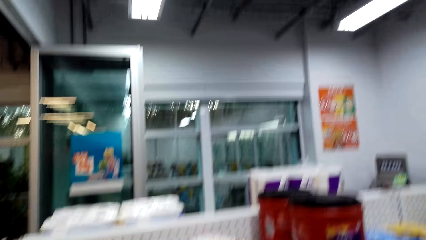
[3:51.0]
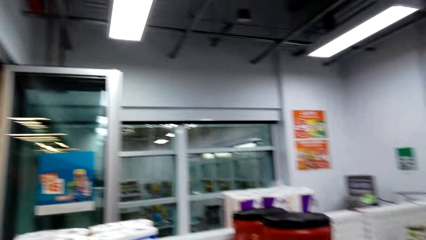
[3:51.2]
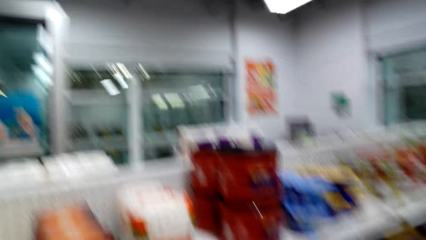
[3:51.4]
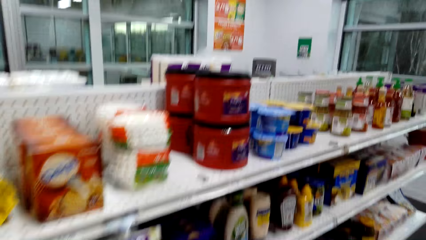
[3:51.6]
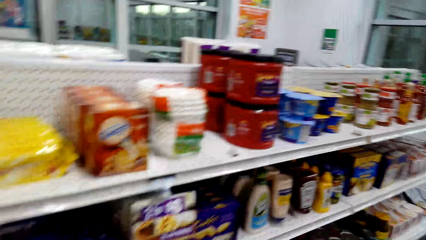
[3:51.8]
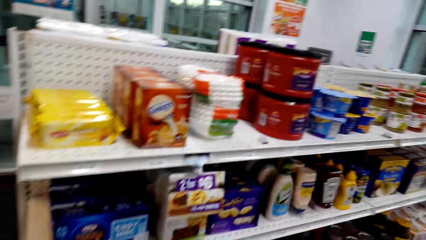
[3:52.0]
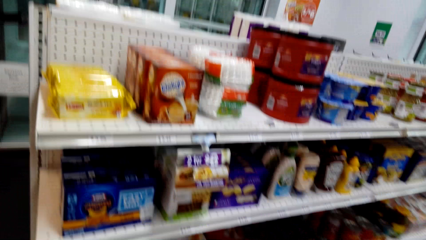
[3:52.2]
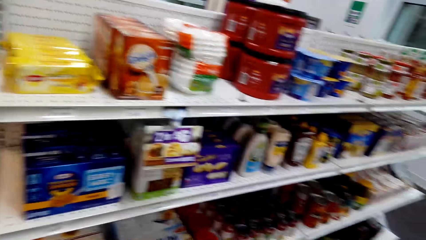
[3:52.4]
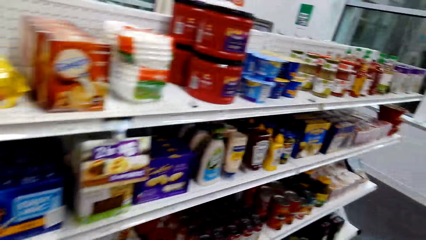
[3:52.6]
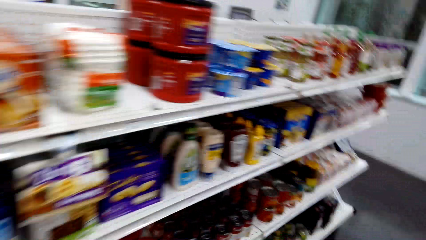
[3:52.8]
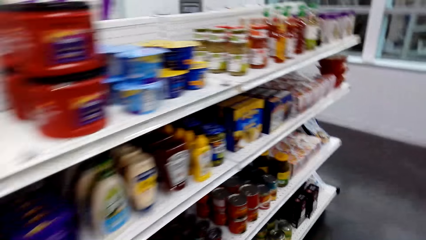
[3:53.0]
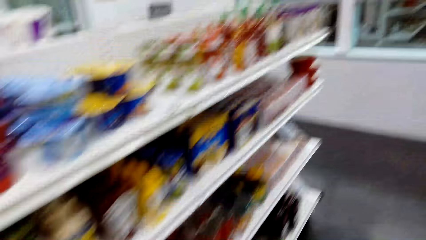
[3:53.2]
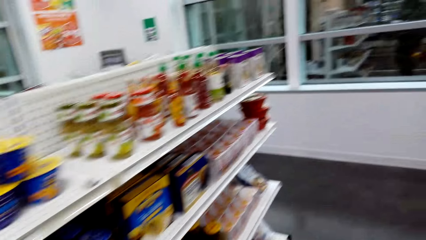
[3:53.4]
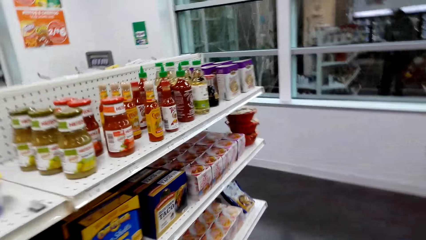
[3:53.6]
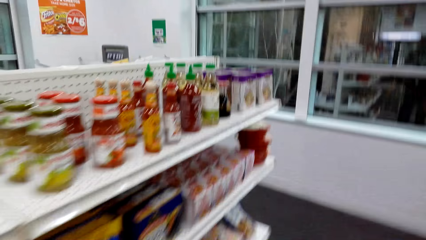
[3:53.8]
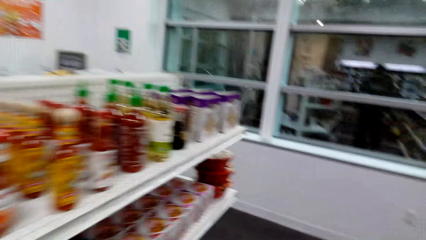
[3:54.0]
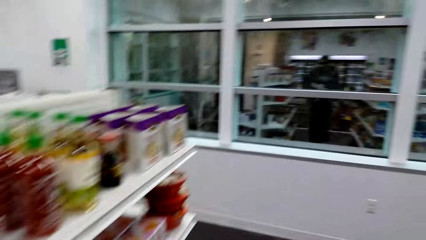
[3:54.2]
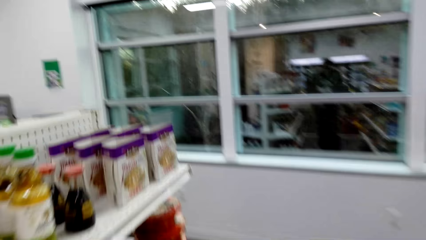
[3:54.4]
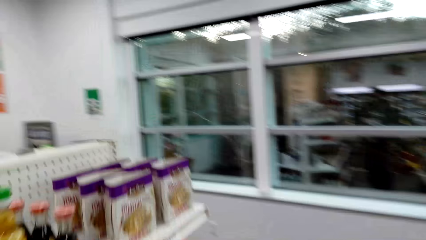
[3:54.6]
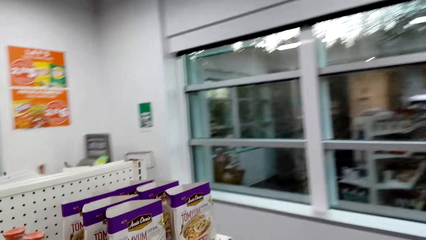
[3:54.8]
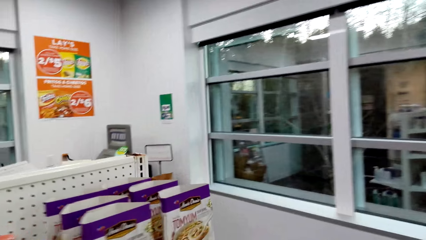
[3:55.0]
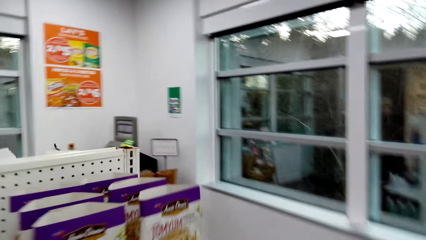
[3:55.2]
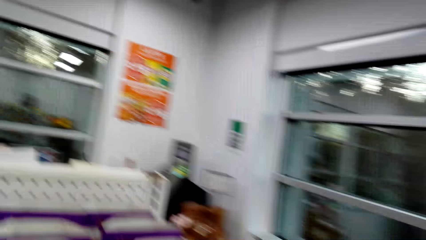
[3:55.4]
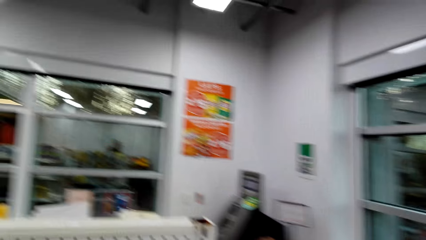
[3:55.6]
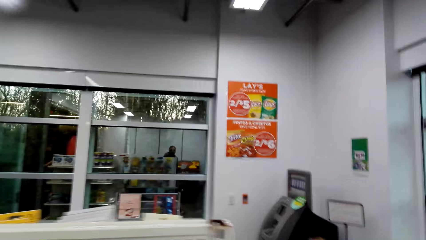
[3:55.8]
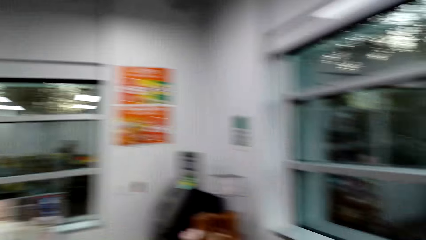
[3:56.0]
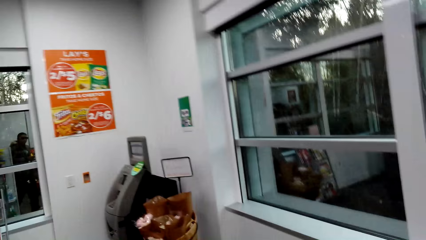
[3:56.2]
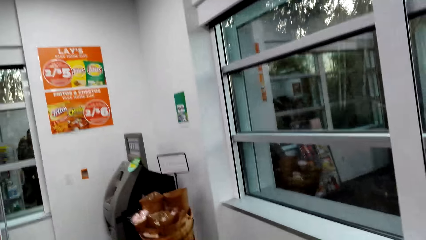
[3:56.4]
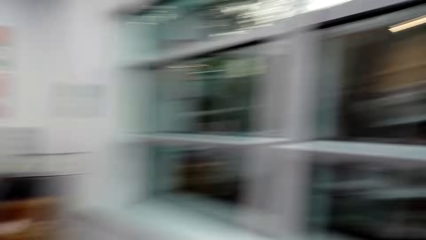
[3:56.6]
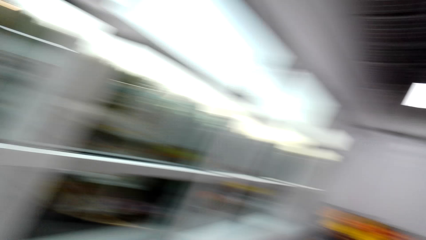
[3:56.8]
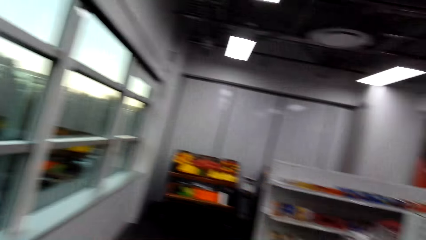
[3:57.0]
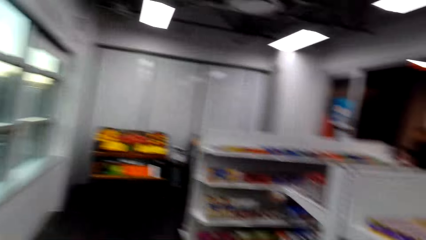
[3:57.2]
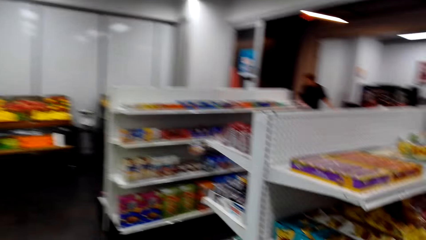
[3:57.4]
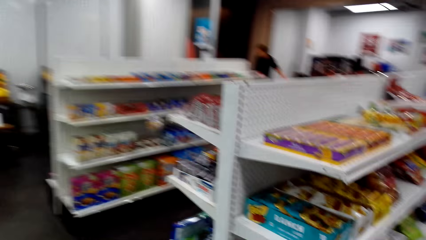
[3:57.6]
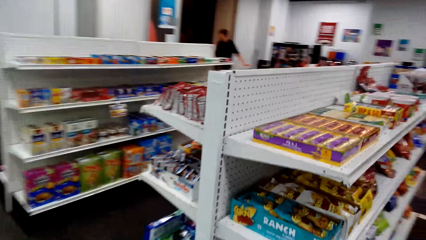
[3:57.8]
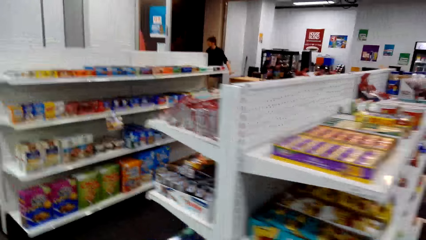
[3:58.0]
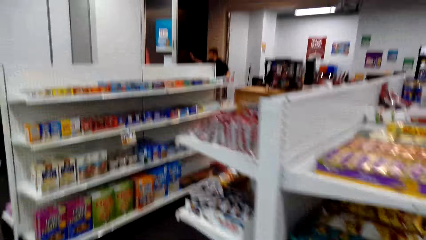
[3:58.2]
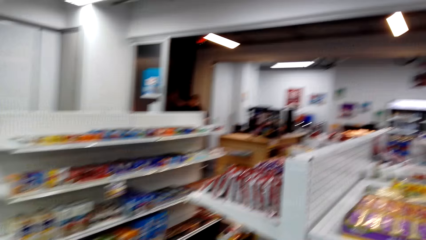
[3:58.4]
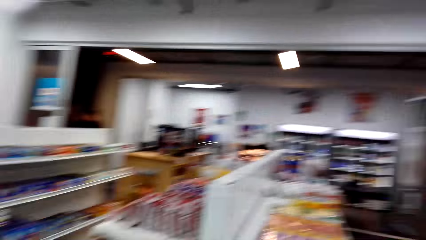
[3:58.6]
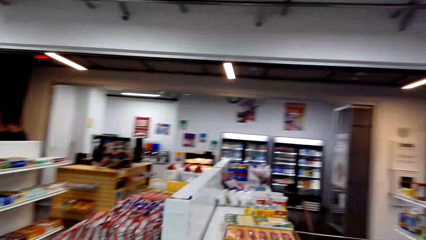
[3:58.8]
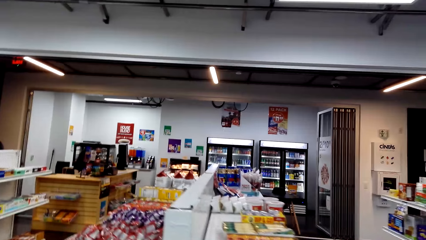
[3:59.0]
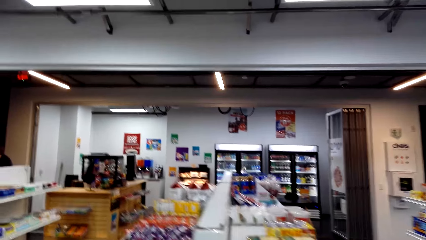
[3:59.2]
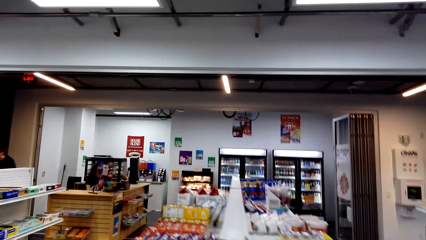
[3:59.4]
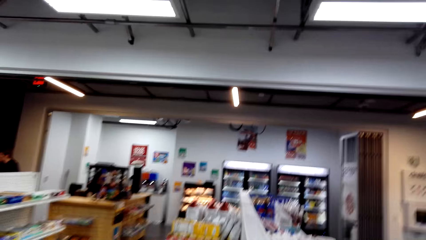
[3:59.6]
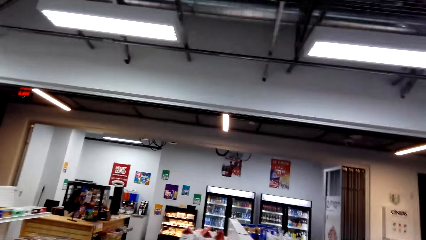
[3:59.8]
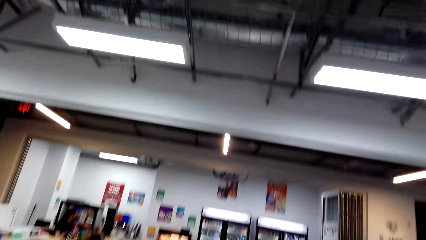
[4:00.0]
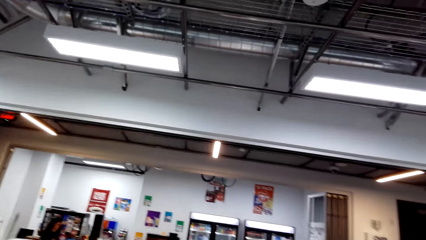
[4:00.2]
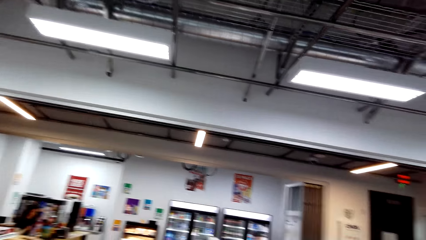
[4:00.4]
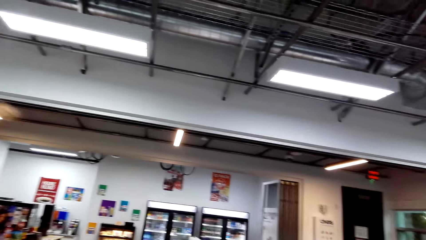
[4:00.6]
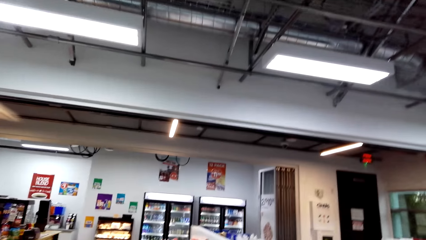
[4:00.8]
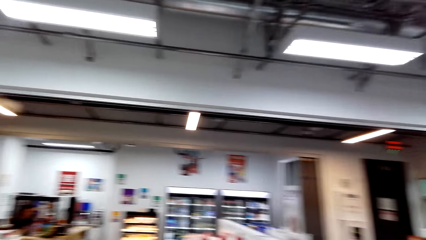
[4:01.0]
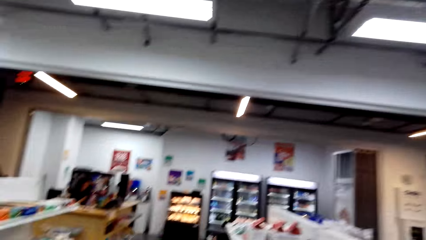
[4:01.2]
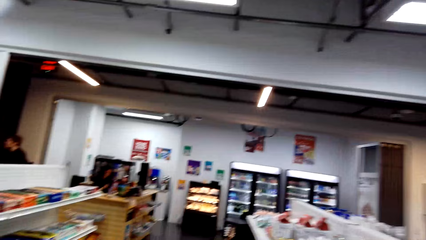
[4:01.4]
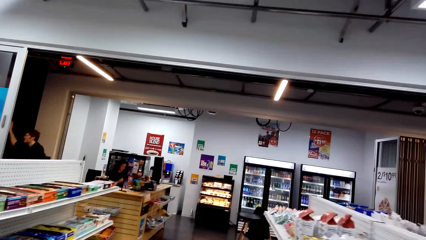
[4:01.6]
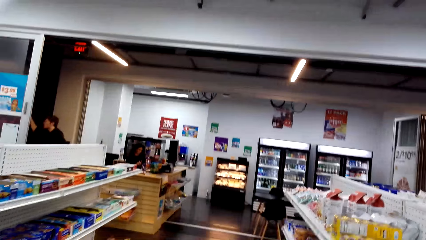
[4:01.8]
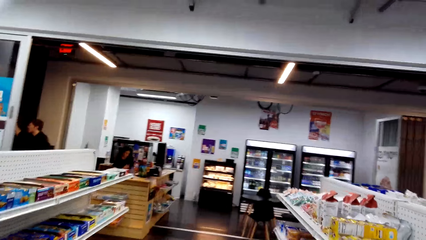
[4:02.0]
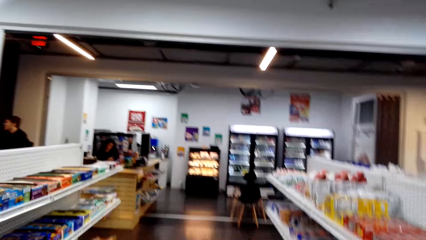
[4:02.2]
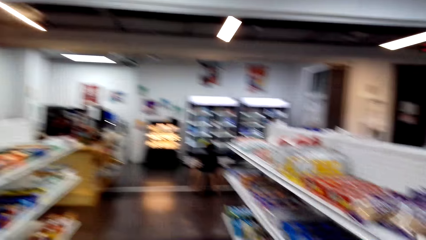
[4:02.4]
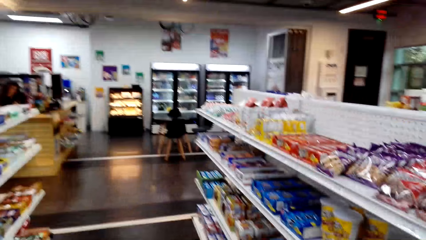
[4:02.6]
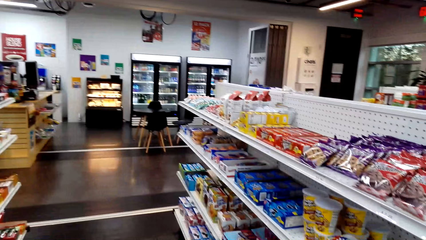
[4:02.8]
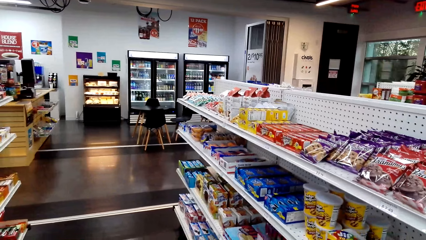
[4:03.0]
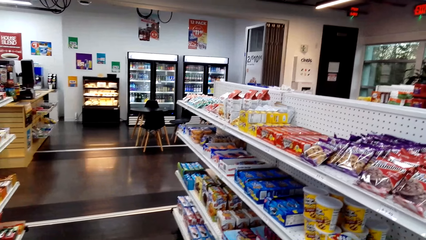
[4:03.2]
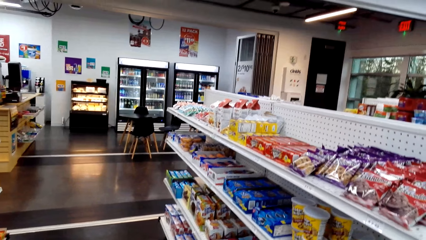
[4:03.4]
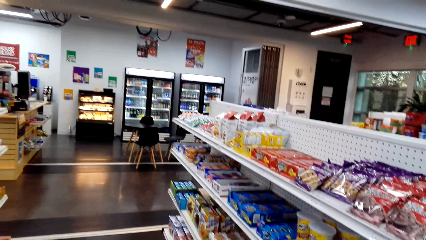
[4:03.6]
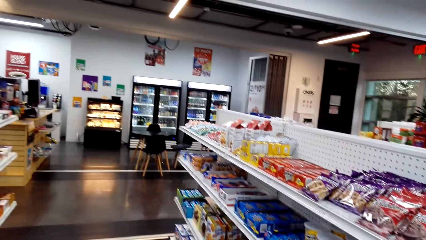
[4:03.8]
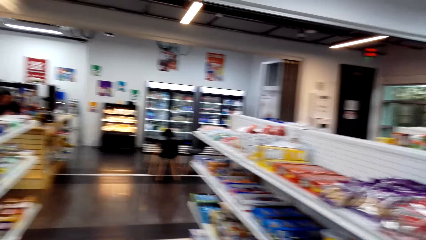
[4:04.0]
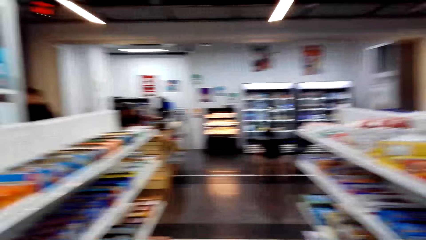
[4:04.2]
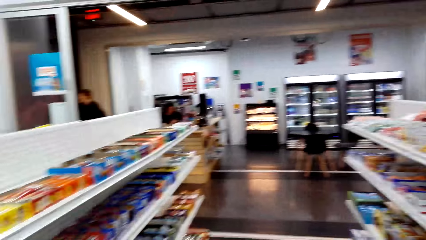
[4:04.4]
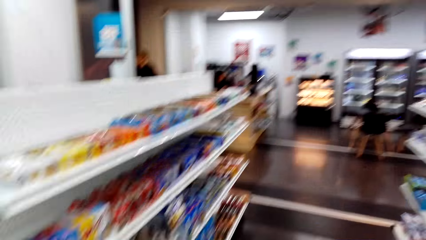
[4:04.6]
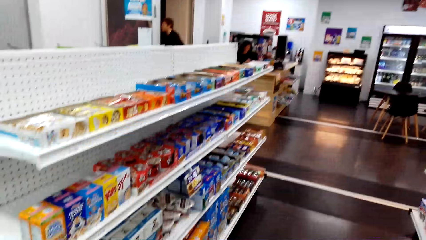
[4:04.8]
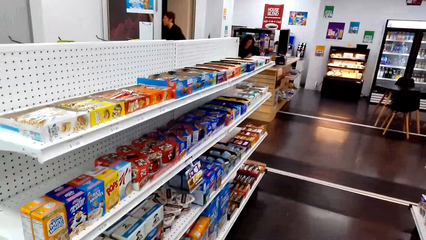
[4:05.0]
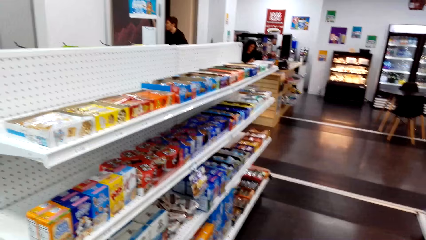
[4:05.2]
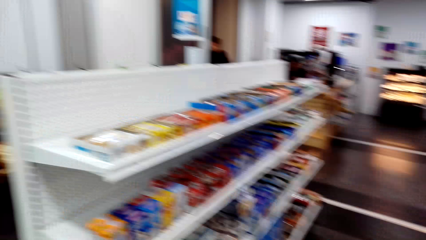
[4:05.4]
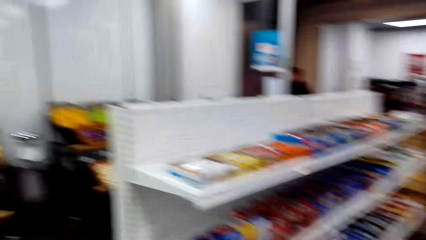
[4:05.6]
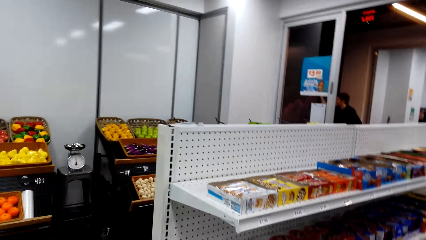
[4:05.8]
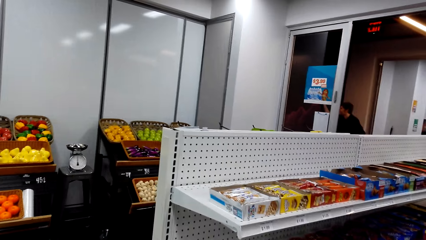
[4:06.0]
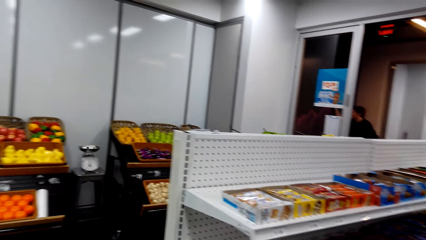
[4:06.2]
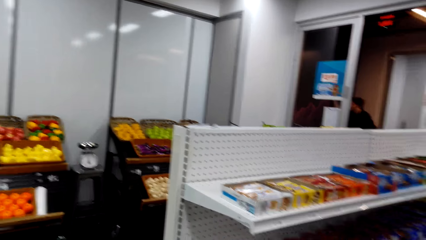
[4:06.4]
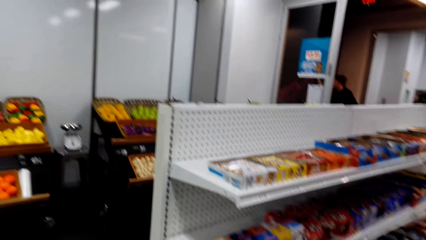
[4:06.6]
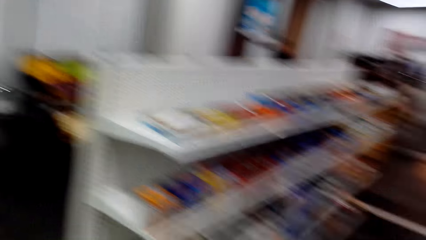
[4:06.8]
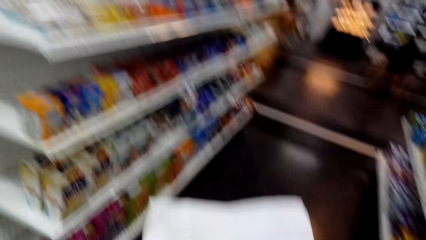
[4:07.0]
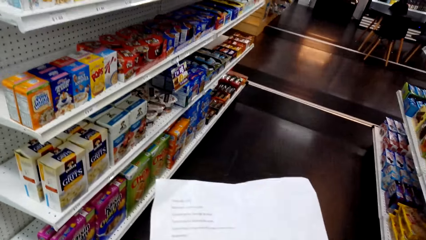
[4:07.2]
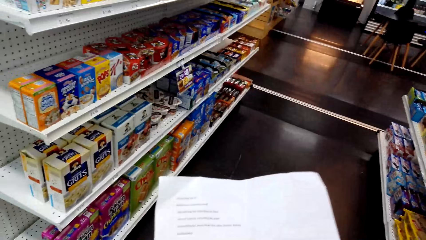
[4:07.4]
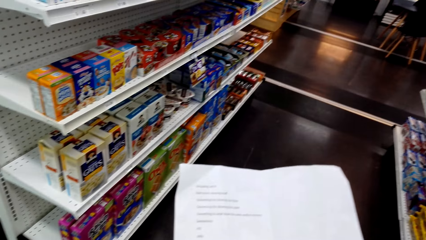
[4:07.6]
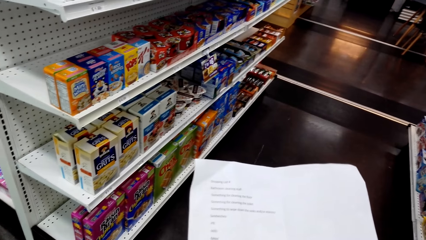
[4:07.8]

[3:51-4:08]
The camera wearer walks around the store. A woman sits at the counter. The camera wearer looks around. The woman sits at the counter. The camera wearer looks at the shelves. They read a paper.
